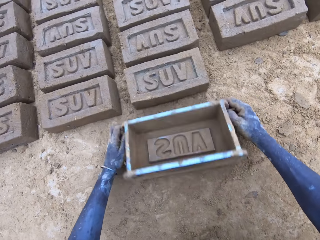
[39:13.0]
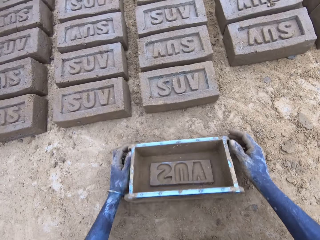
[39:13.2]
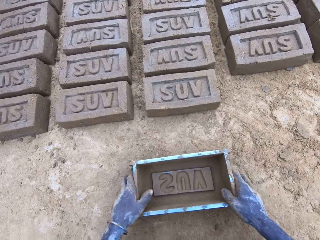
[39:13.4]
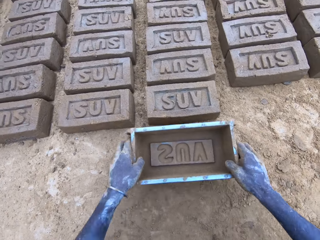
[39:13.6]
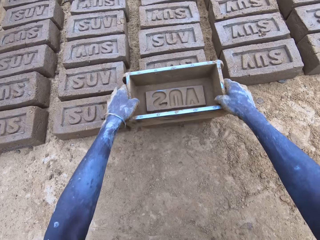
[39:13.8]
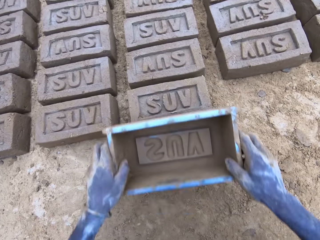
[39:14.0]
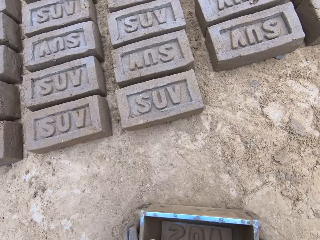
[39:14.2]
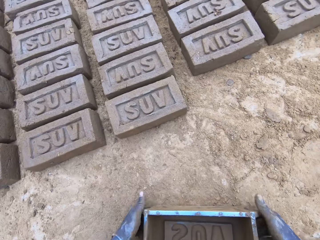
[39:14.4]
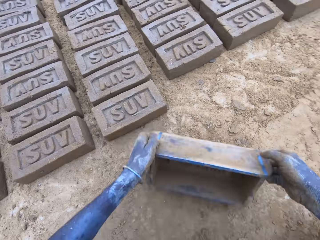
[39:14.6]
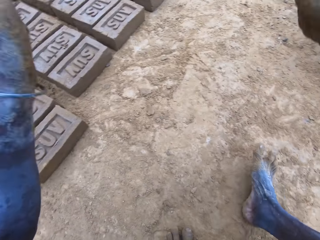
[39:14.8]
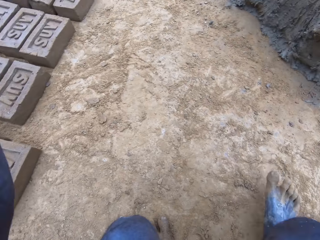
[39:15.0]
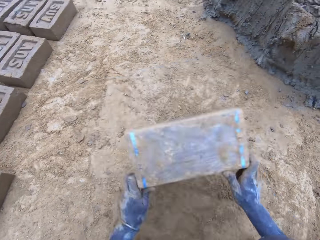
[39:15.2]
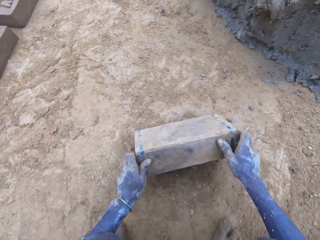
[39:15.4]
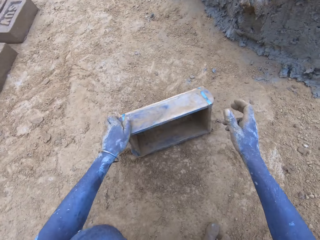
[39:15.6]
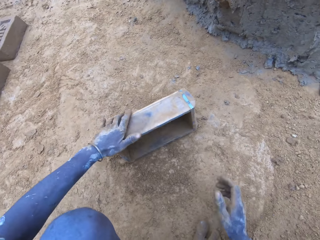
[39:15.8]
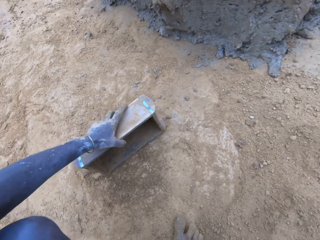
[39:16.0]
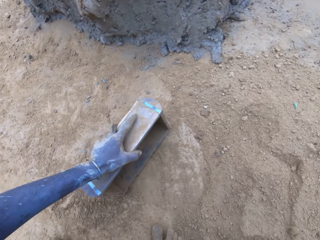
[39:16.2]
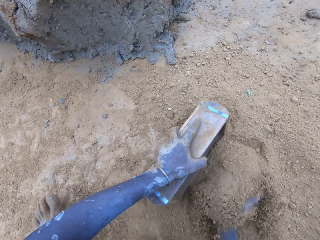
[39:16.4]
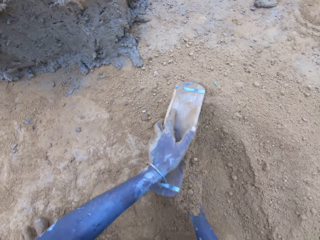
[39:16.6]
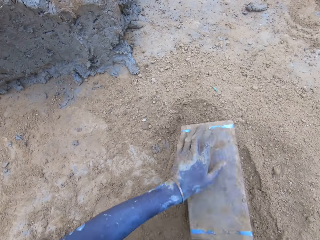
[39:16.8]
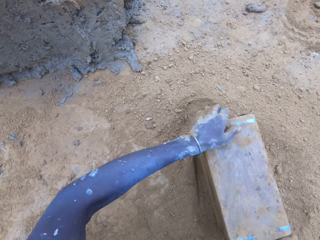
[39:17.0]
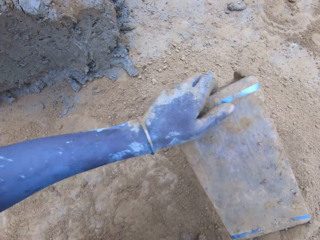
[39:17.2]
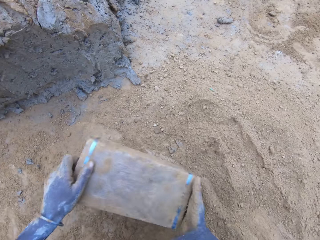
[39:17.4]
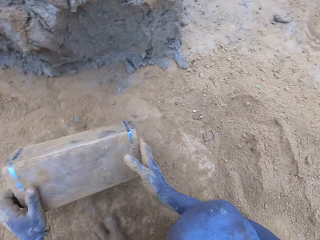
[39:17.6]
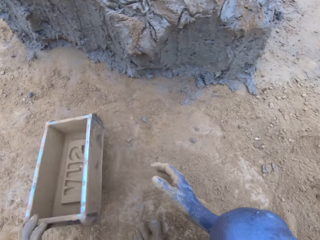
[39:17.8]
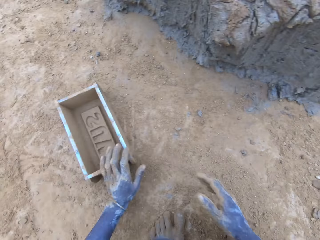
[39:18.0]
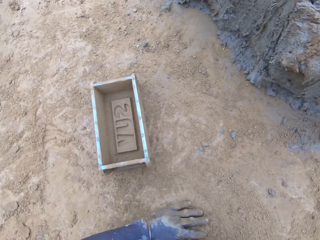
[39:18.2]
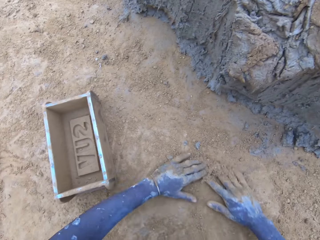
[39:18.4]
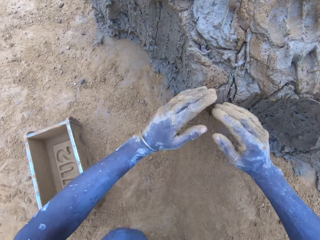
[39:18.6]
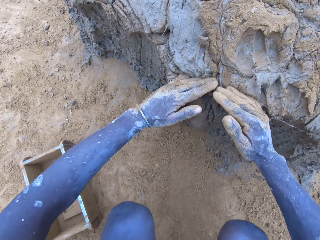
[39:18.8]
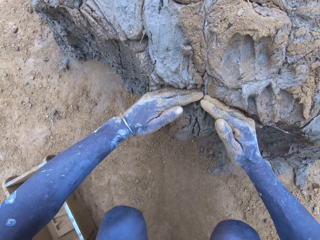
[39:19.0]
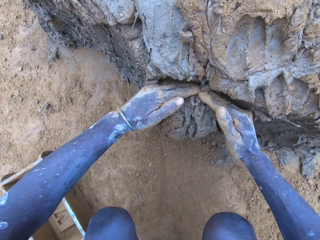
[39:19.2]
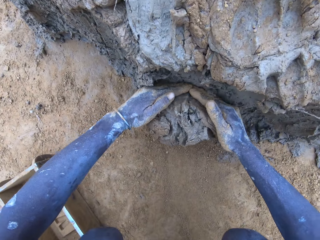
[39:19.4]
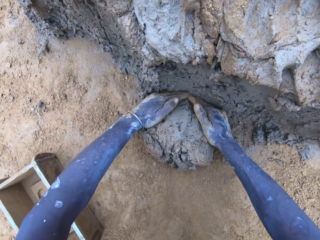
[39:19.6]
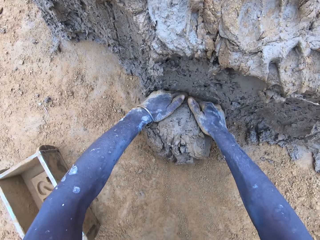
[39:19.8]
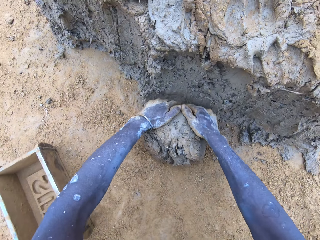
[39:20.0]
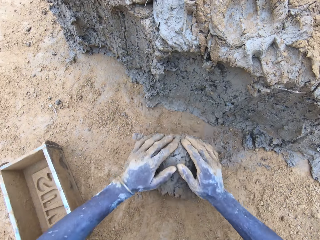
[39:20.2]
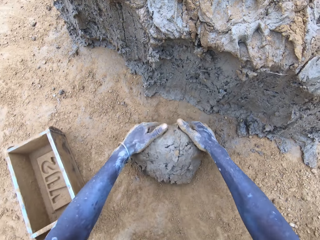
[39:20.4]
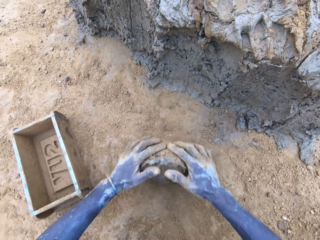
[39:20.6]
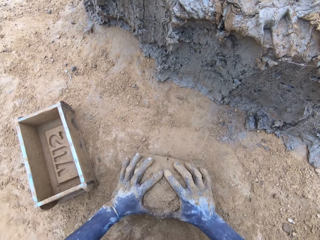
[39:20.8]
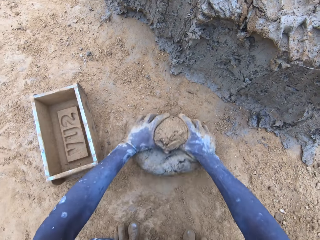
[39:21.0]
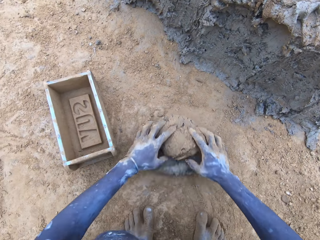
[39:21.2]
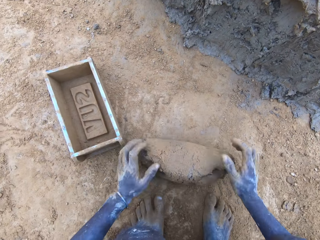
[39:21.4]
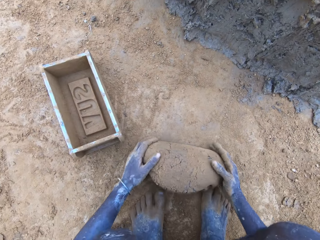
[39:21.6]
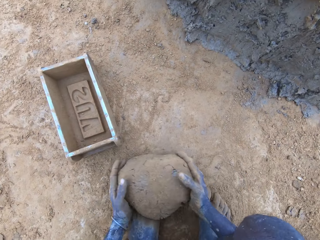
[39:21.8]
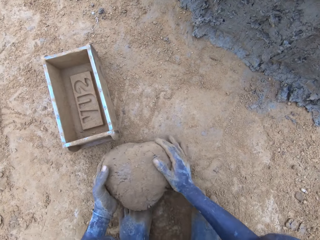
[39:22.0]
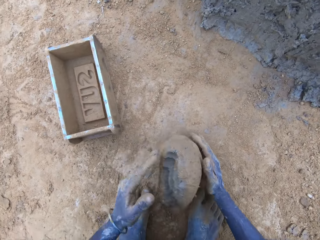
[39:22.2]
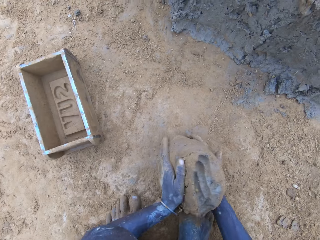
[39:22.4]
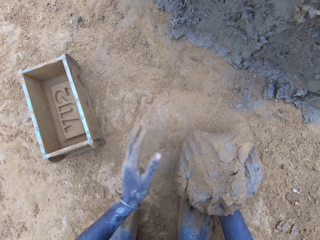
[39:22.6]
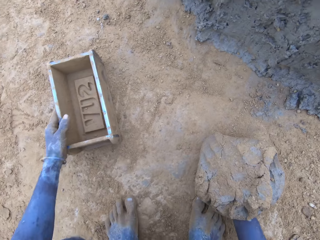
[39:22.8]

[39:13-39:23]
The camera wearer puts soil in the brickmould. They pour the soil from the brickmould. They scoop mud.

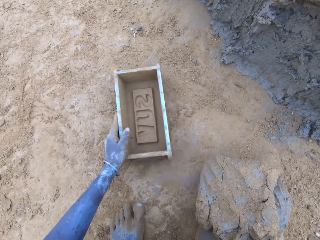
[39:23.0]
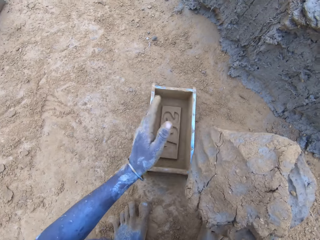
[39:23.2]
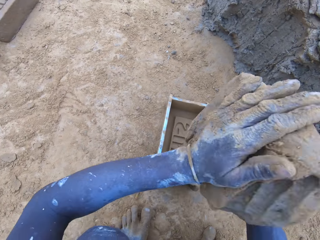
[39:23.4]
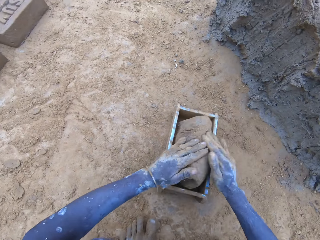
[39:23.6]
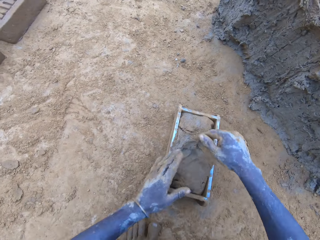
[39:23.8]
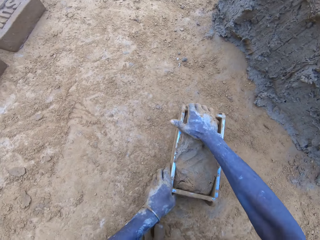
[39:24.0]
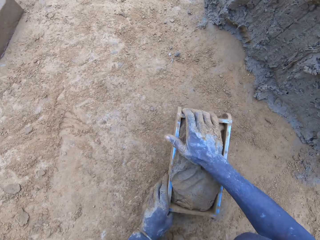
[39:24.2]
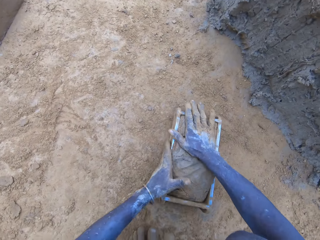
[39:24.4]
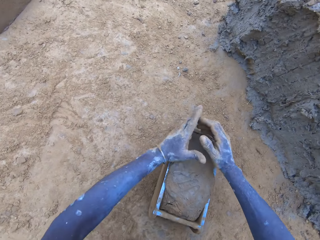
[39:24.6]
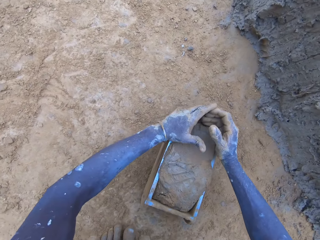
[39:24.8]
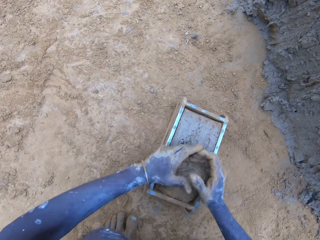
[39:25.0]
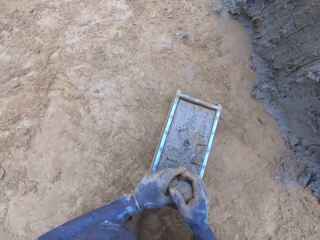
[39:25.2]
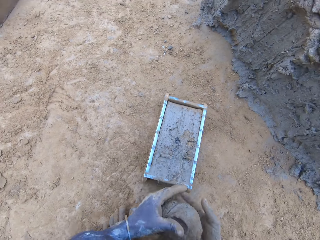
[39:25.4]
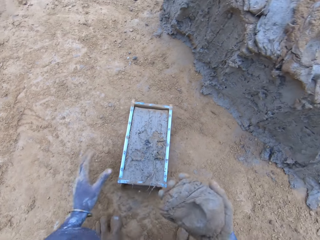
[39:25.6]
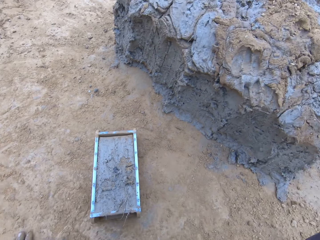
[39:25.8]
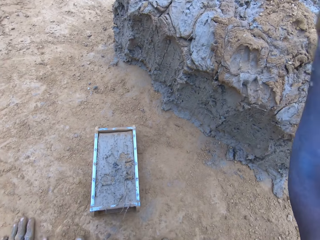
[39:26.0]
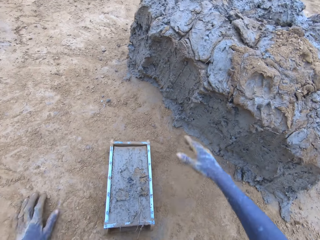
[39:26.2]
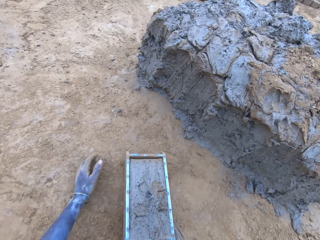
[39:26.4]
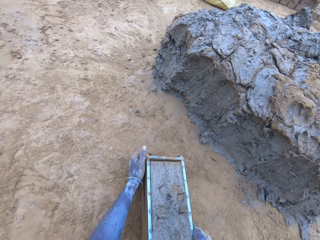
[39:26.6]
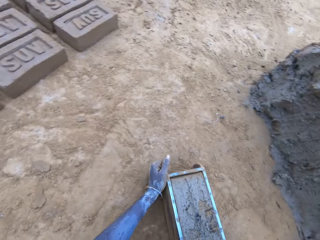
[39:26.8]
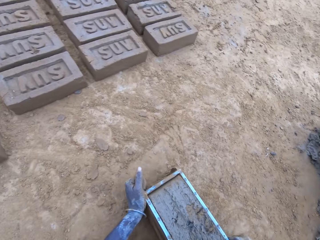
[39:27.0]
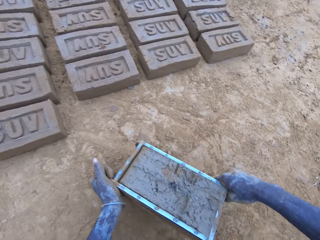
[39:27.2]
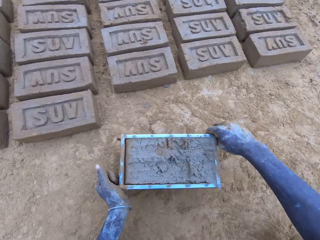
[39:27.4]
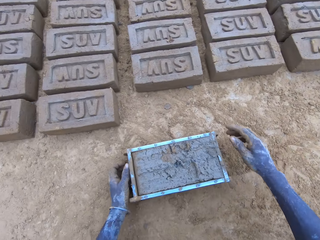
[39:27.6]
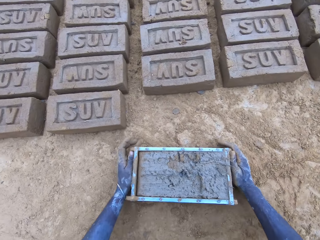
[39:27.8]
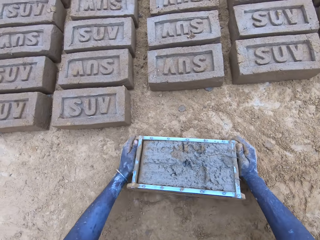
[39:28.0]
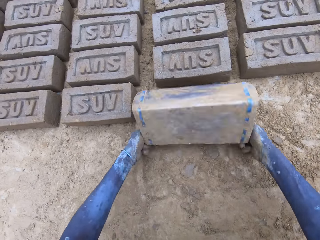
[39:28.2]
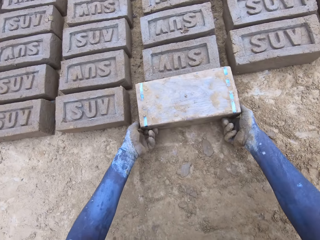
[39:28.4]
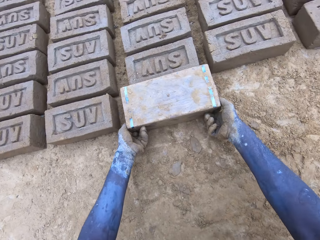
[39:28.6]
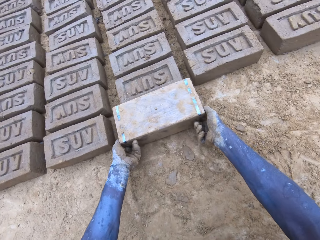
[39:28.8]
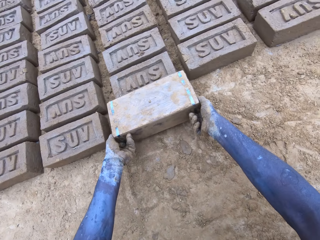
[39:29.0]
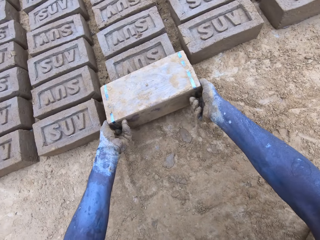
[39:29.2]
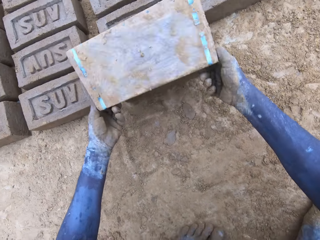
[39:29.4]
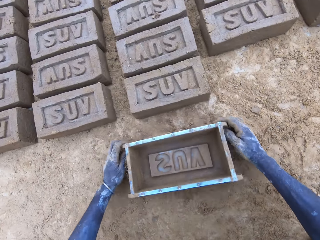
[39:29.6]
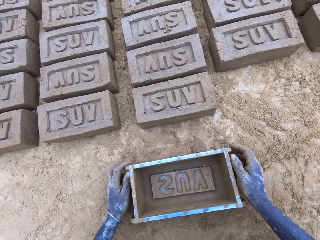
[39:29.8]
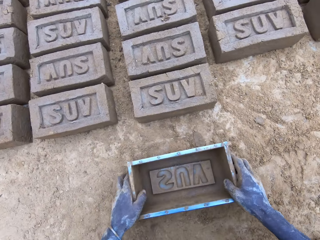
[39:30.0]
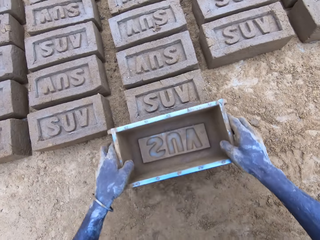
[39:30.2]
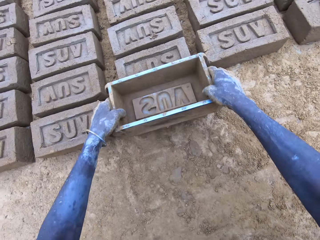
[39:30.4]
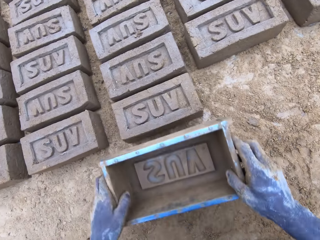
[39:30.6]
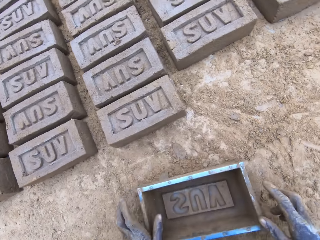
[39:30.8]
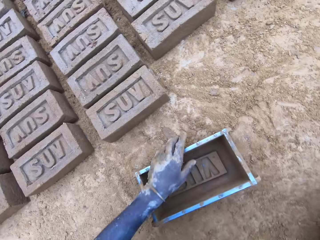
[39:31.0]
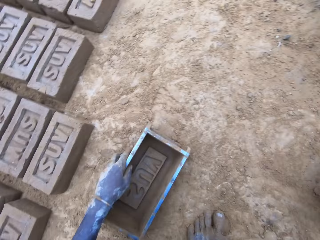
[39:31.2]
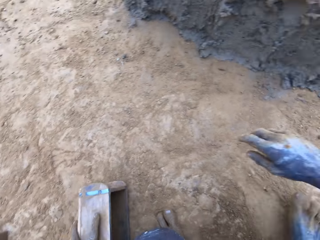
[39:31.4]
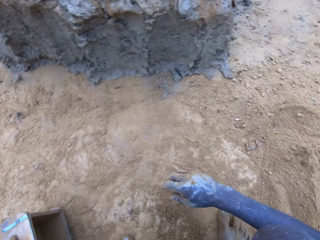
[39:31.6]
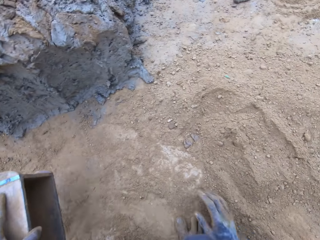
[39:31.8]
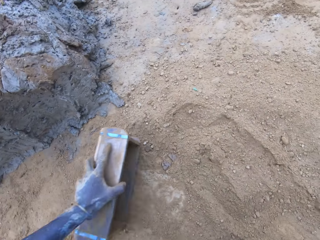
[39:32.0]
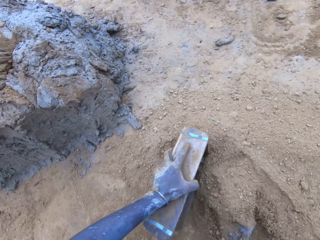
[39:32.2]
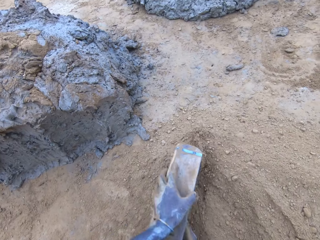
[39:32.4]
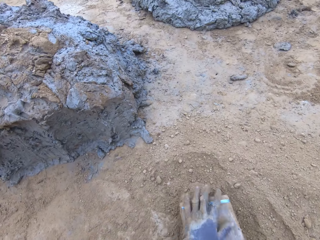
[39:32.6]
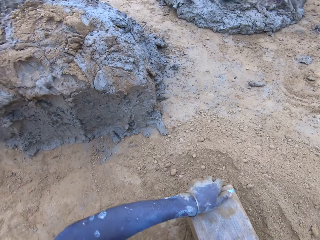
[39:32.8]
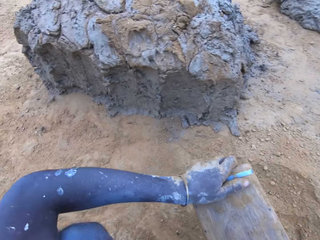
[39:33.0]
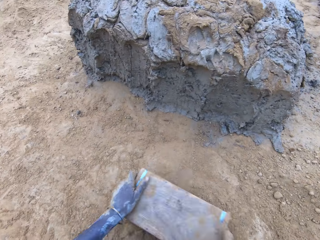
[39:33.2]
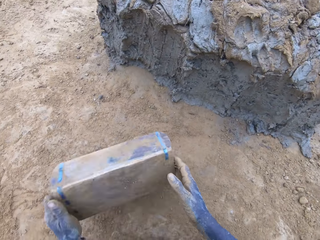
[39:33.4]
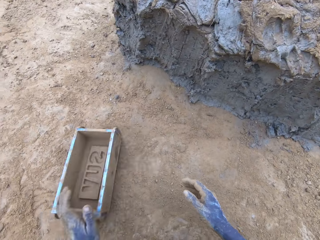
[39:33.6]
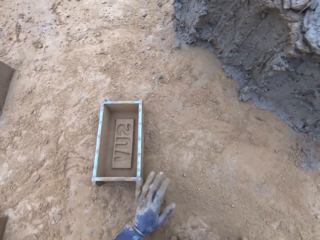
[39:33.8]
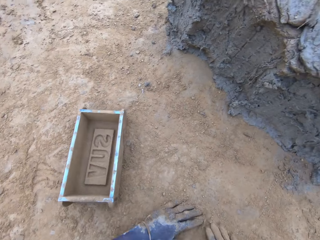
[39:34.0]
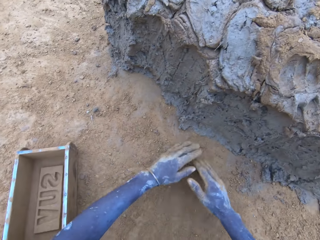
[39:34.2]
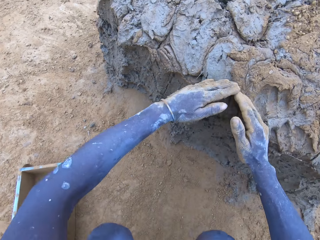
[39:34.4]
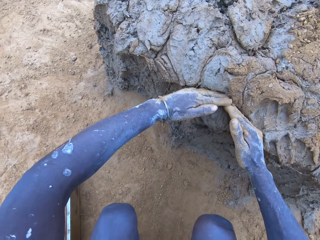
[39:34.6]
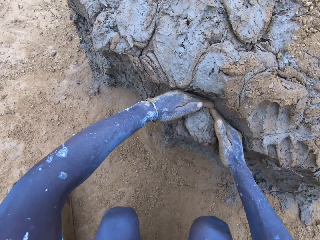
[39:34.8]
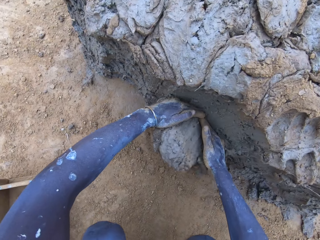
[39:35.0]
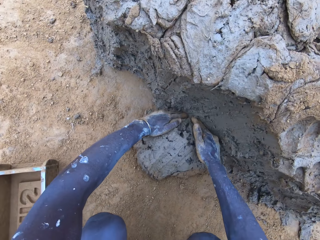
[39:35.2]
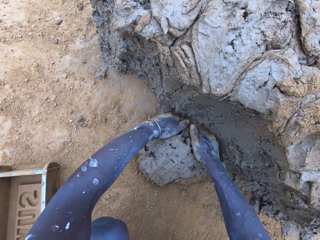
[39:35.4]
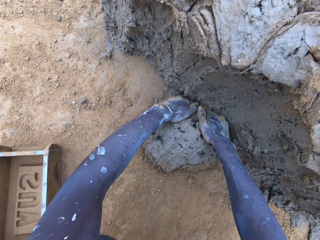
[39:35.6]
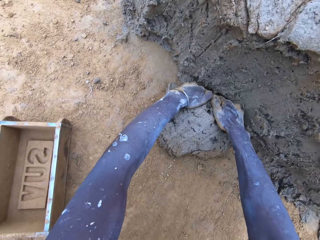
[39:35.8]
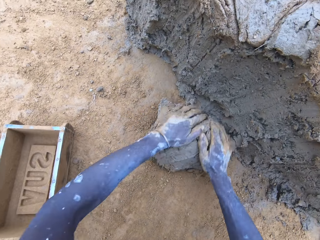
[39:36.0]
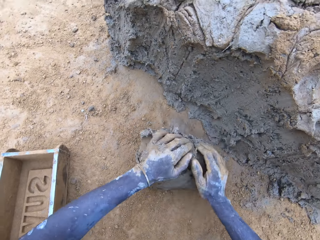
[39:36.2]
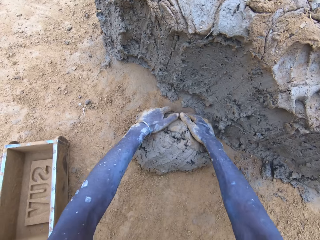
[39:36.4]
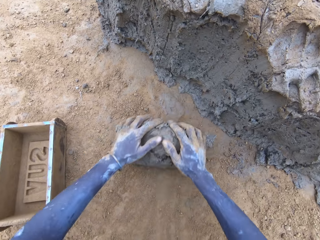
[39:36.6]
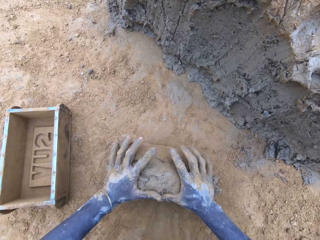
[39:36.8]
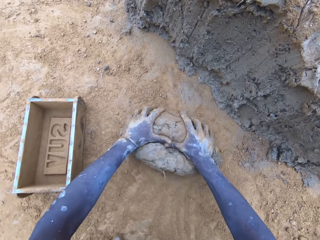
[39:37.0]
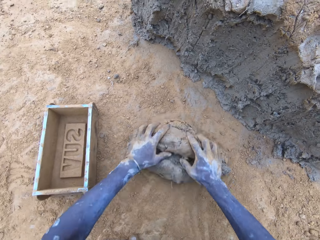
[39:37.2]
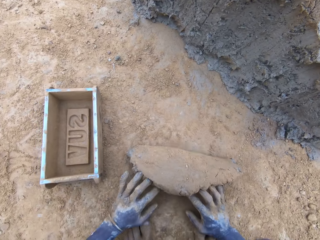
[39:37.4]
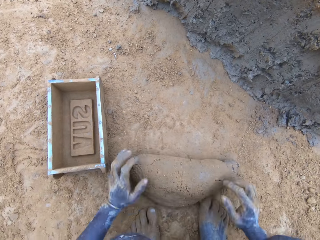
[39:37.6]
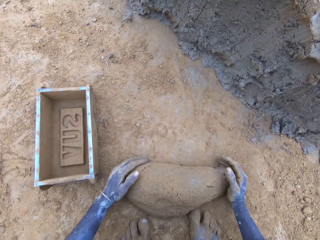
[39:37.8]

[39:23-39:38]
The camera wearer puts the mud in the brickmould. They scoop the excess mud on the brickmould. They throw the mud on the pile of mud. They pour the mud in the brickmould on the ground. They put soil in the brickmould. They pour the soil from the brickmould. They scoop mud.
